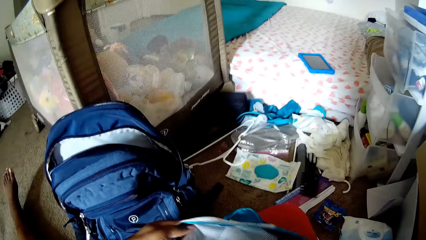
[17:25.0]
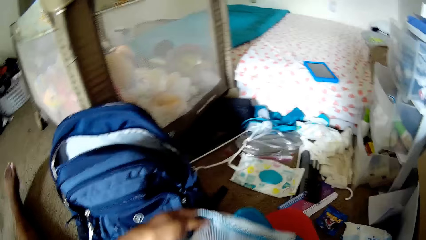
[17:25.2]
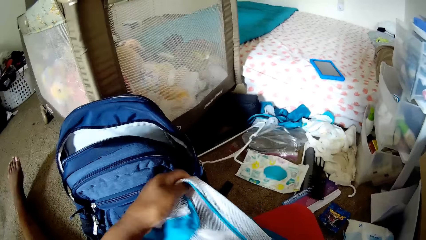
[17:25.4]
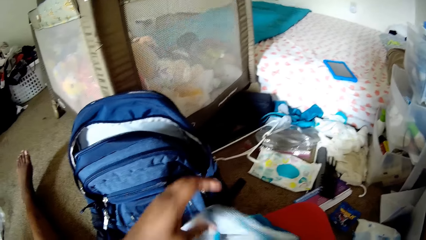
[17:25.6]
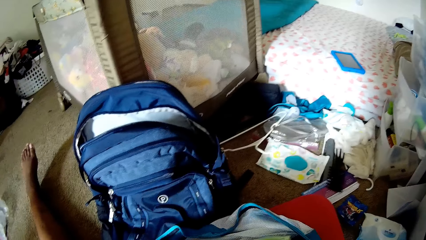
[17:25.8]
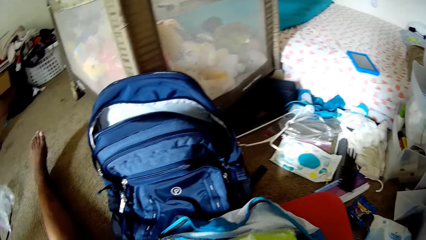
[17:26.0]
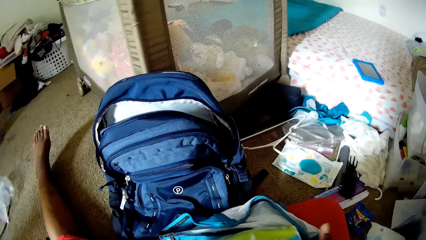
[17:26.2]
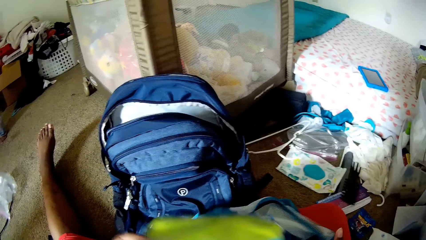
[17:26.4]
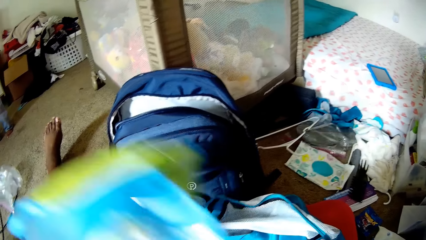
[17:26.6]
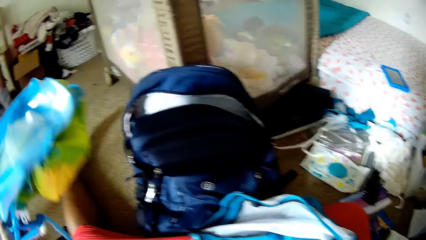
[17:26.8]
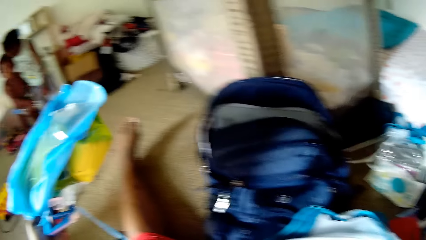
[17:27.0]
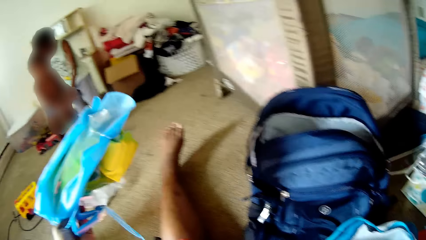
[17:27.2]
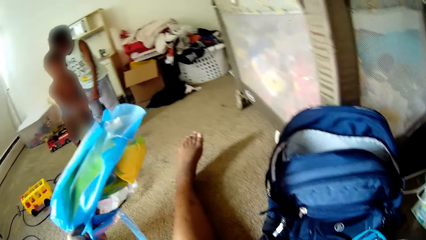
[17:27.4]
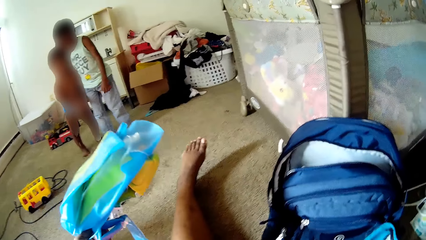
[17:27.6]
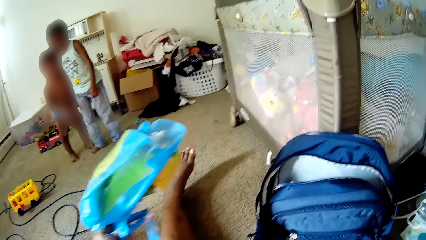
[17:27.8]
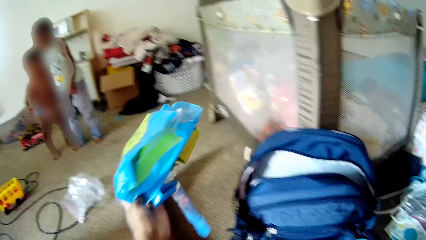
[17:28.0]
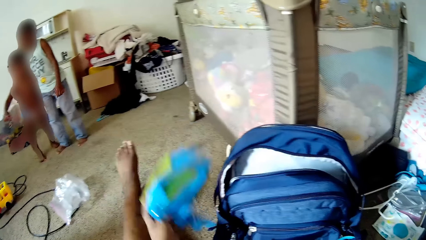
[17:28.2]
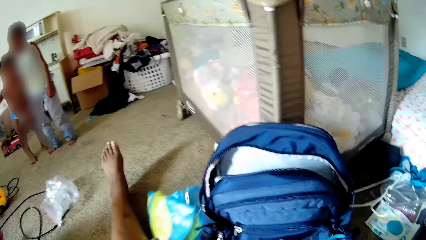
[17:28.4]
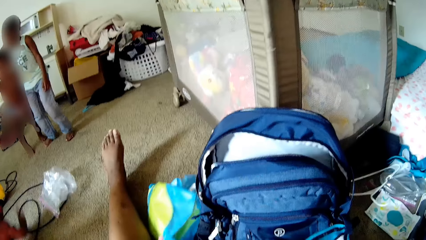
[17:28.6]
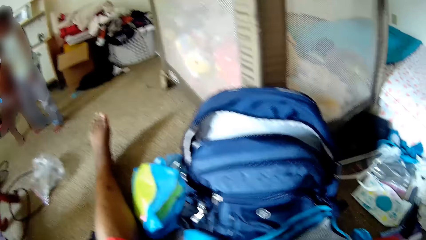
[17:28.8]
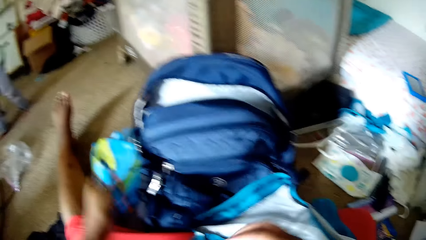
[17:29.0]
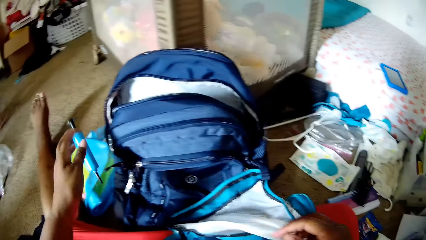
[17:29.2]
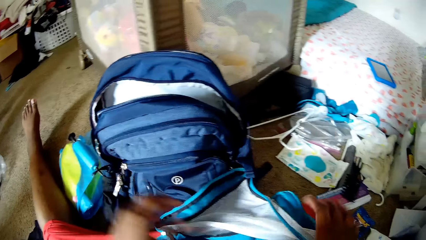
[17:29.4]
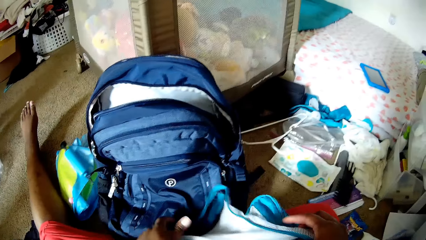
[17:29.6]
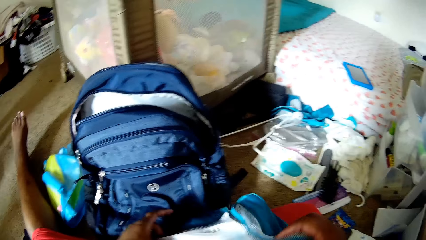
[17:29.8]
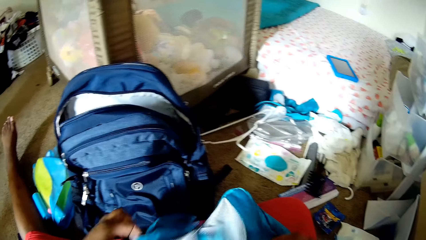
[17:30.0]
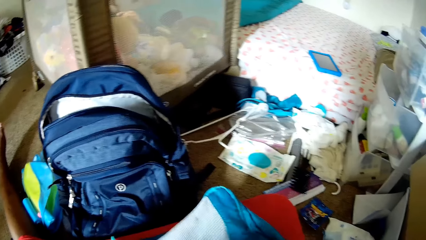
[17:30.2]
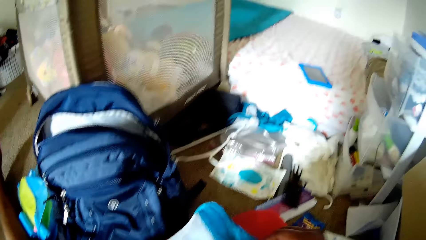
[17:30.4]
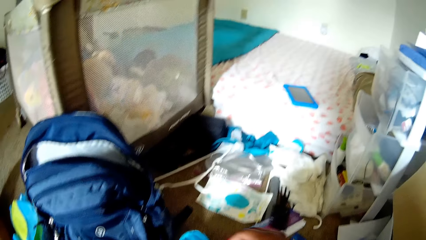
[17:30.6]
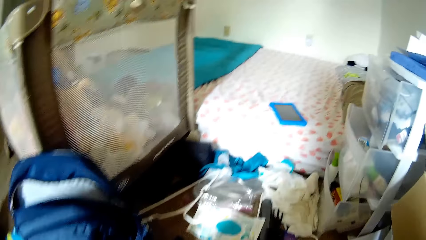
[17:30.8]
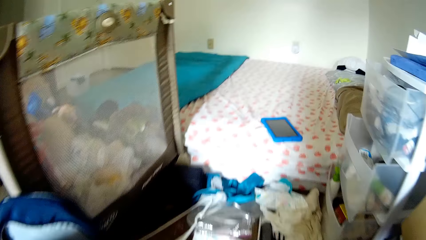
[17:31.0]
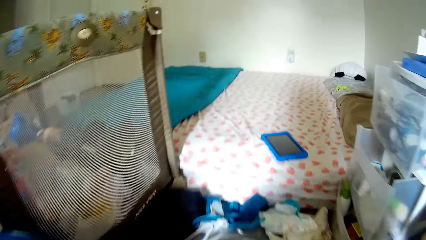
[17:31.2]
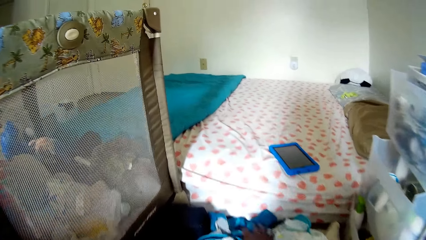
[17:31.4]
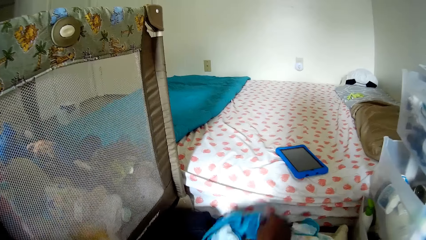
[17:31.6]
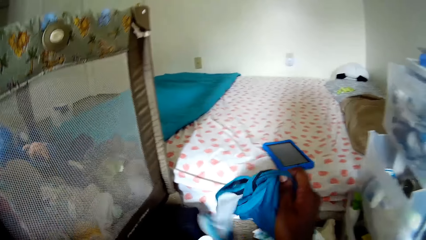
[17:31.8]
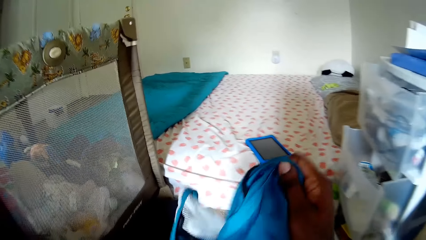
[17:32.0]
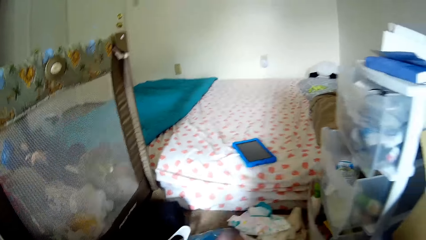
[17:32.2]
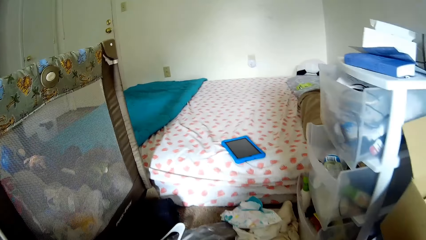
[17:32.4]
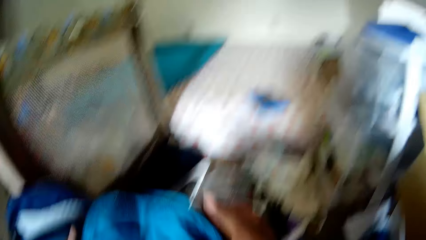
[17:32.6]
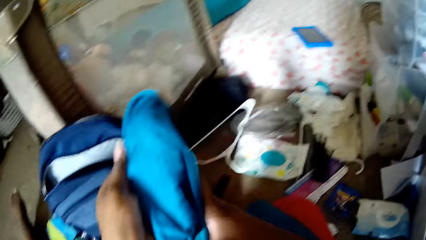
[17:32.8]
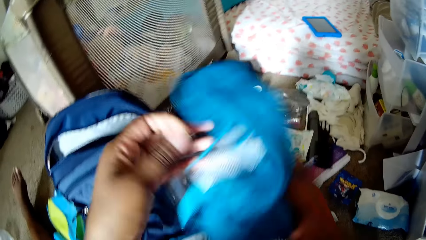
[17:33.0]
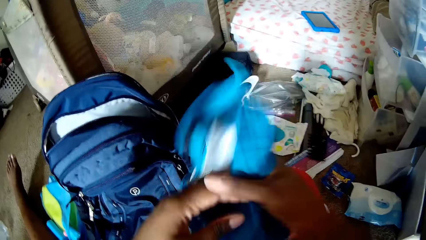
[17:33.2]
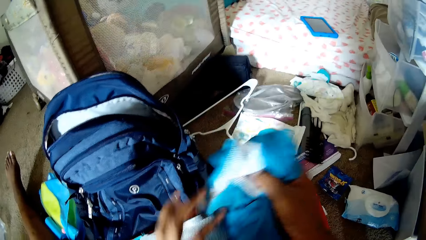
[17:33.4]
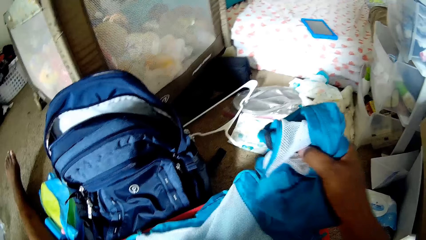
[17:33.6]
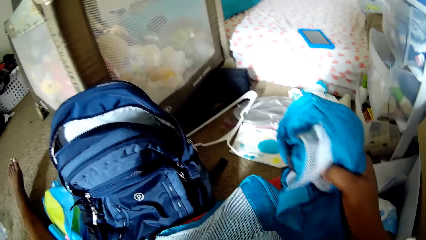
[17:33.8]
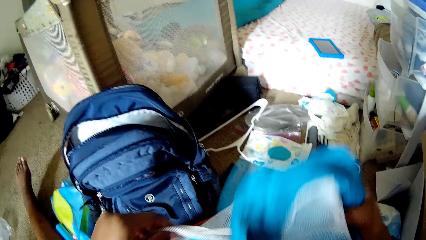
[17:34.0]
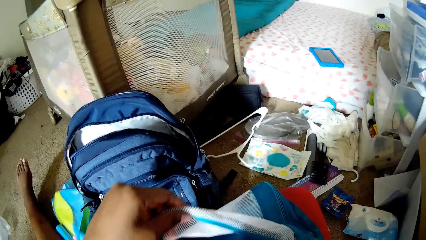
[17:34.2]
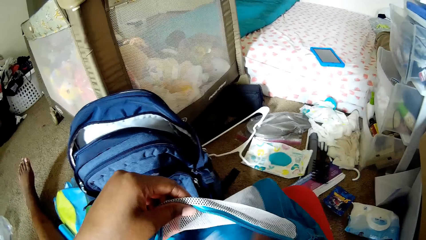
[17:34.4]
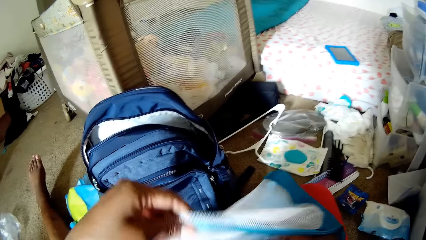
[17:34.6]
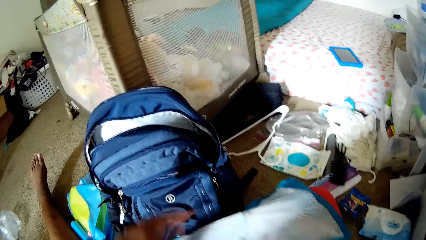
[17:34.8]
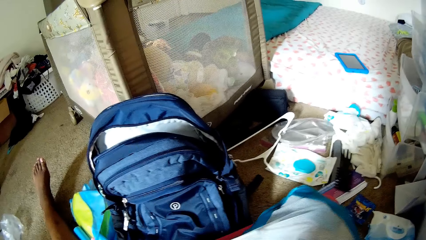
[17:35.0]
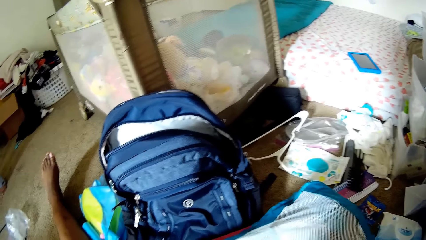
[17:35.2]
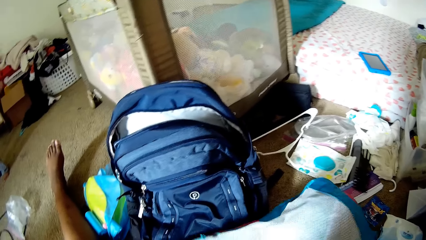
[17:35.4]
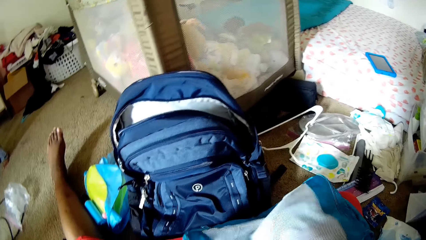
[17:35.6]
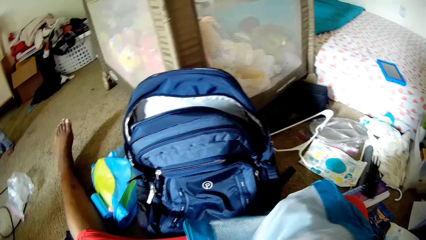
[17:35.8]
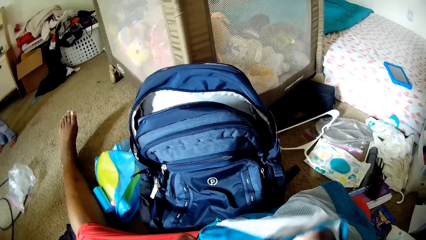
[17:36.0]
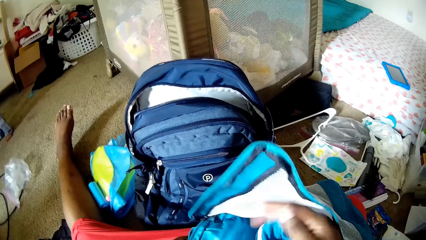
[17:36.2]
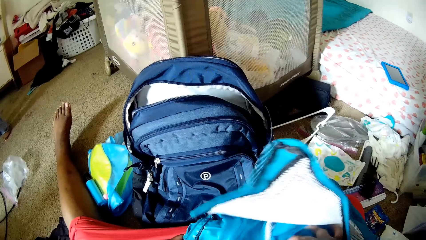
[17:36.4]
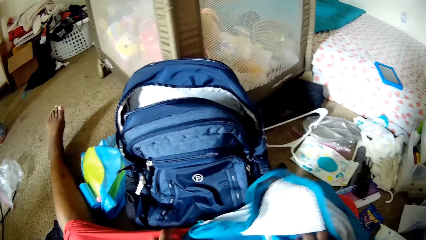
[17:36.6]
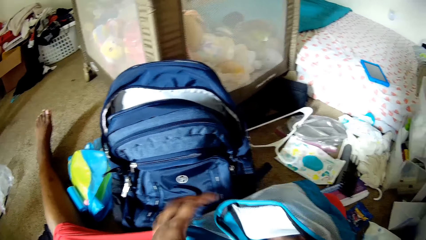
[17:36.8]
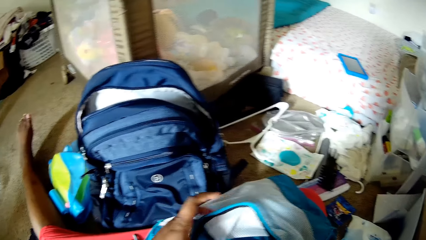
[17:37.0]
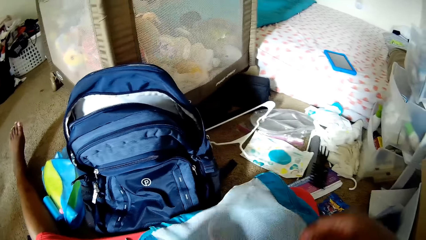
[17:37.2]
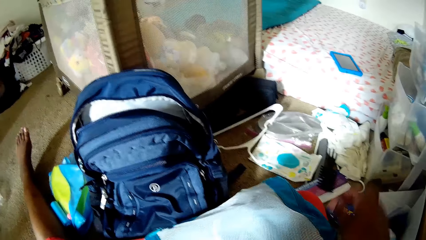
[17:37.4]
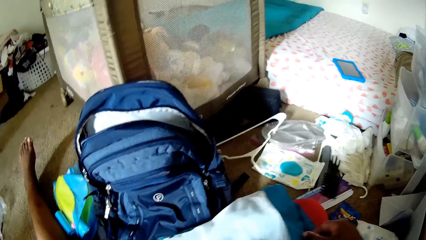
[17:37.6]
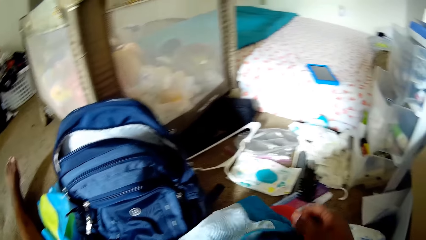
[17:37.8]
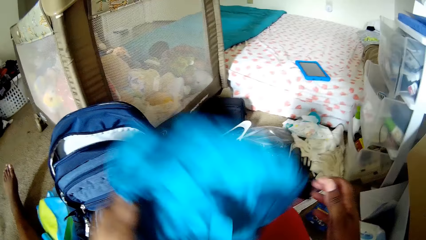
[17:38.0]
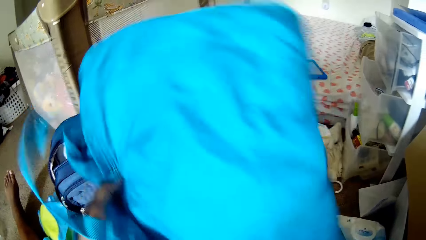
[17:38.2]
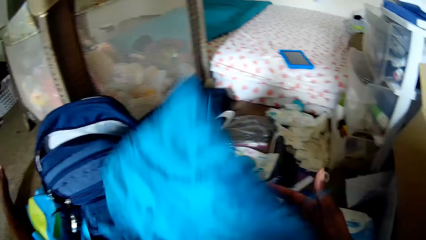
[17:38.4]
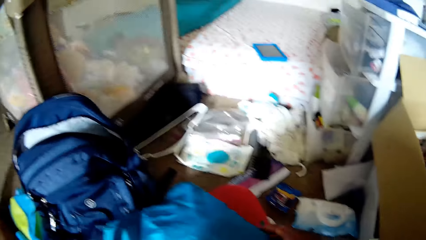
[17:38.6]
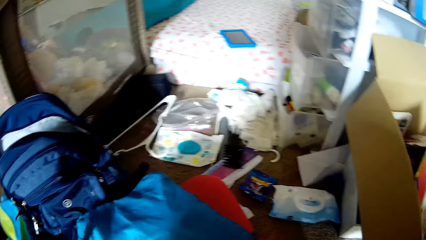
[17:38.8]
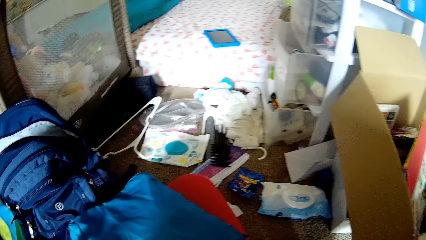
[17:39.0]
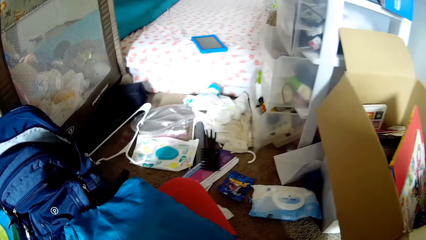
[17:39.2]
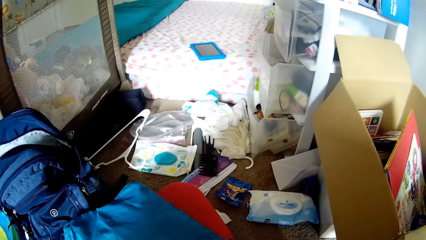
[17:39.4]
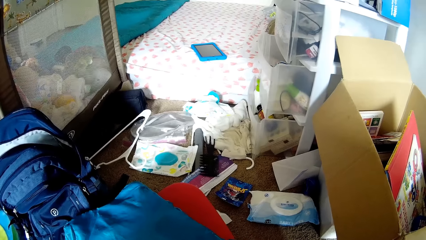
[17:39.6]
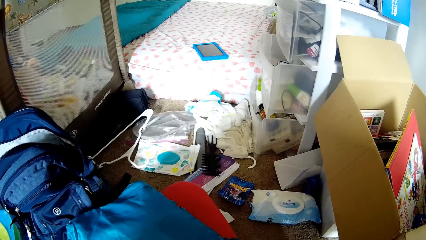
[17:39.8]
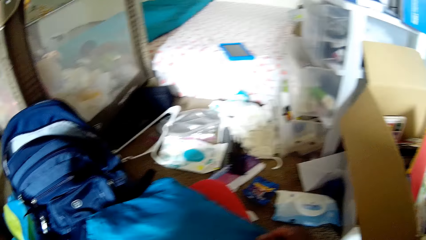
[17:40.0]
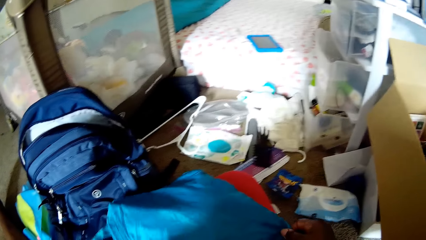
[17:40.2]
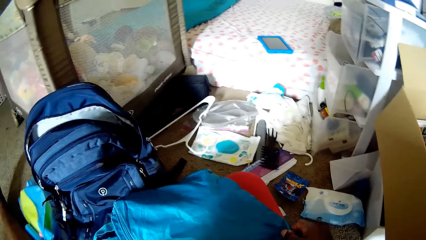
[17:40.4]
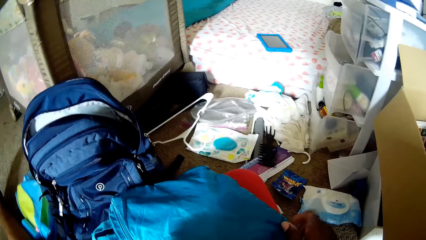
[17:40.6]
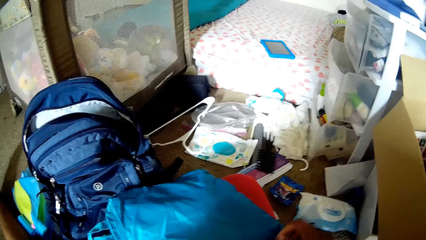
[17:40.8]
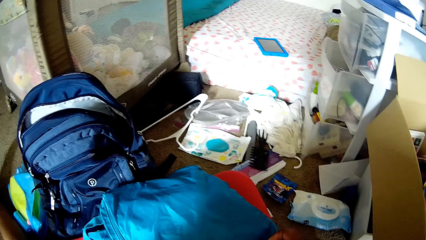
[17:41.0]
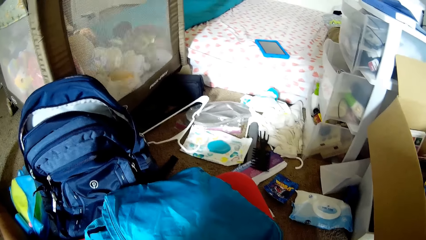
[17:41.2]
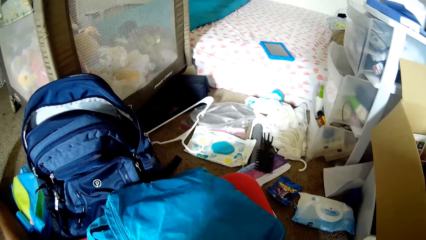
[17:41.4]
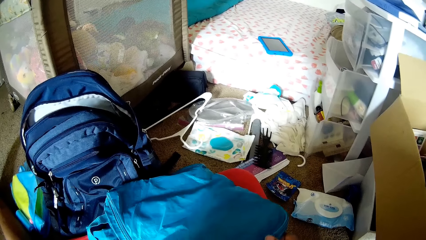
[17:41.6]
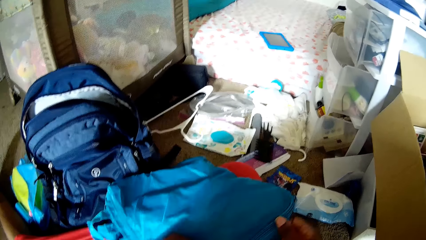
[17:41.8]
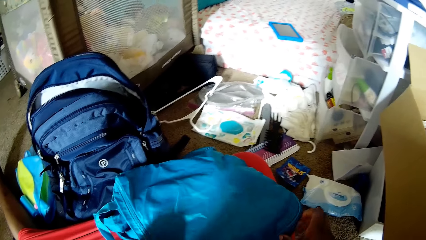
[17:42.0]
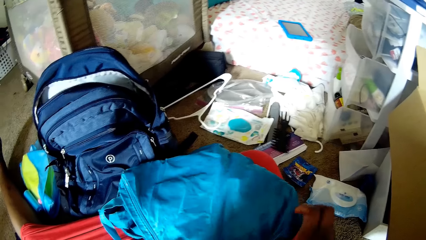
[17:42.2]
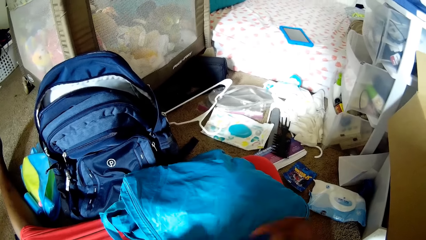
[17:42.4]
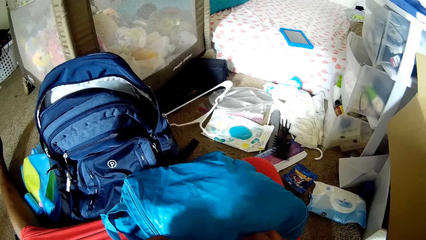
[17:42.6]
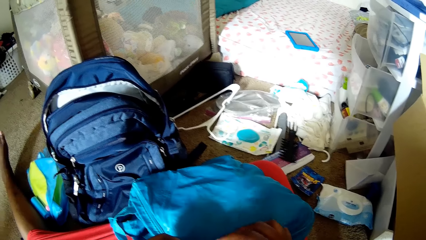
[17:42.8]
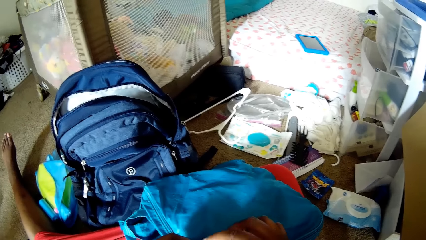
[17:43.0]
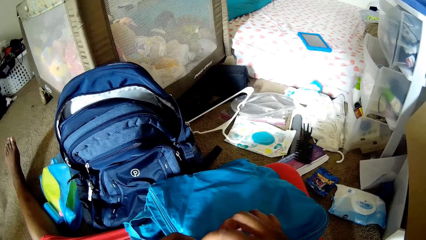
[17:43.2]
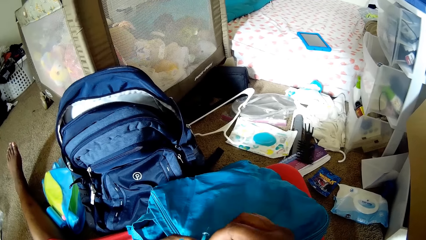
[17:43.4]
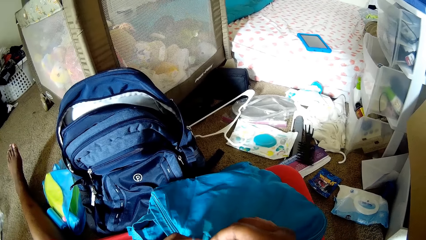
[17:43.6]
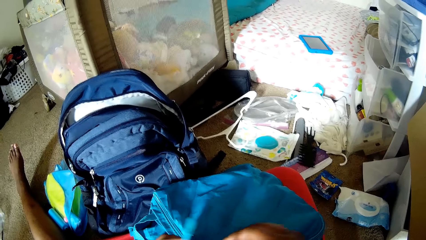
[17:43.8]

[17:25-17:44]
The camera wearer picks a nylon from the bag with her left hand. She drops the nylon on the floor with her left hand. She drops a syringe. She searches a bag. She picks a dress or bag with her right hand from the floor. She lifts the bag. She folds the dress with both hands. She drops the dress in the bag with her right hand. She holds the bag. She holds it again. She lifts the bag with her left hand. She drops the bag with her left hand. She closes the zip of the bag with her right hand. She touches the bag.
